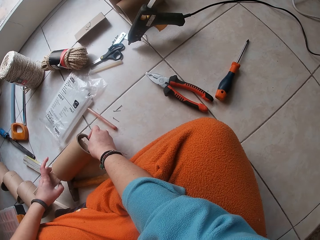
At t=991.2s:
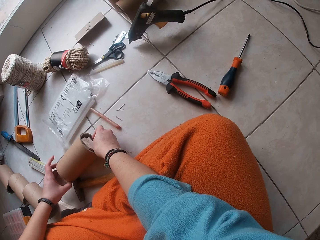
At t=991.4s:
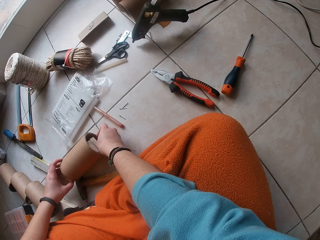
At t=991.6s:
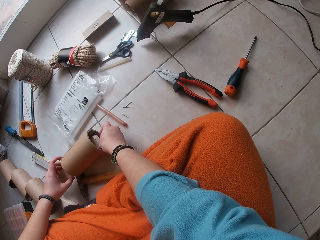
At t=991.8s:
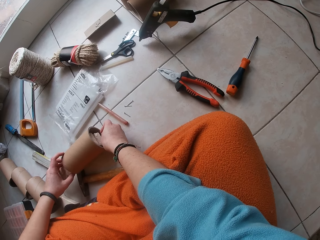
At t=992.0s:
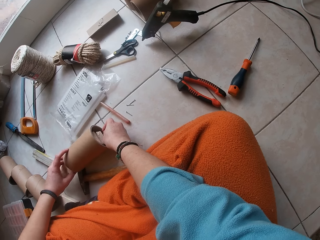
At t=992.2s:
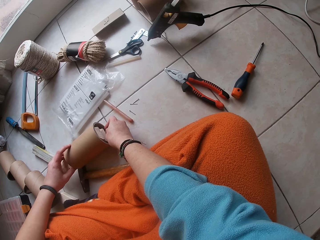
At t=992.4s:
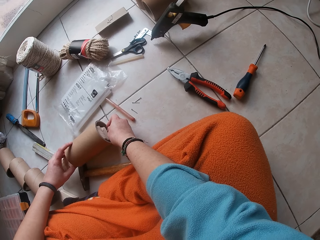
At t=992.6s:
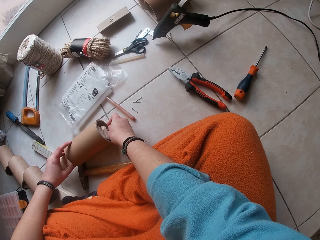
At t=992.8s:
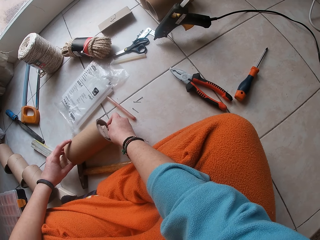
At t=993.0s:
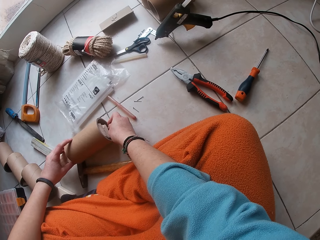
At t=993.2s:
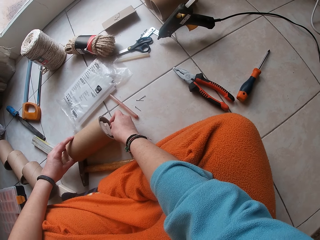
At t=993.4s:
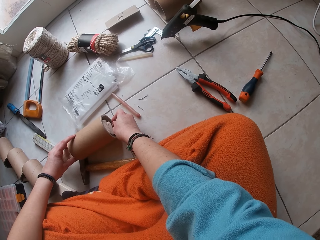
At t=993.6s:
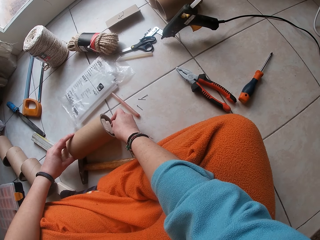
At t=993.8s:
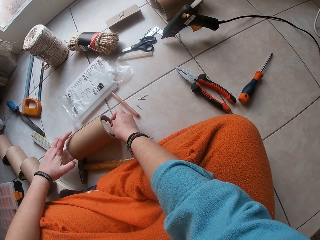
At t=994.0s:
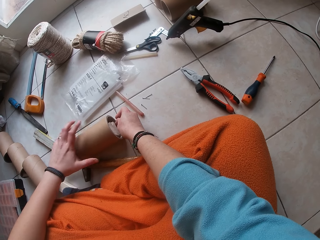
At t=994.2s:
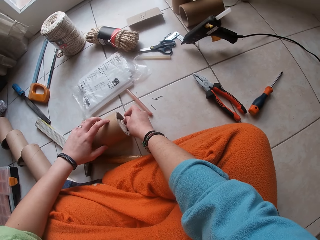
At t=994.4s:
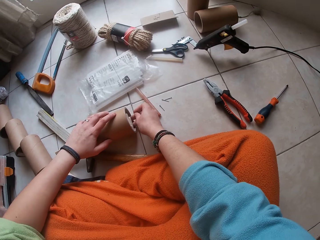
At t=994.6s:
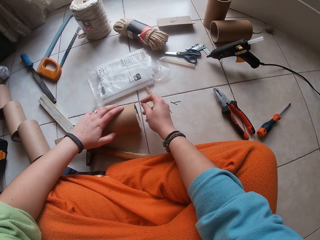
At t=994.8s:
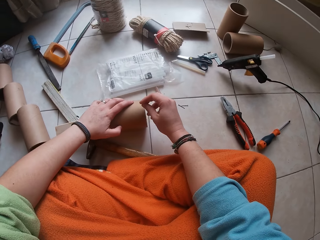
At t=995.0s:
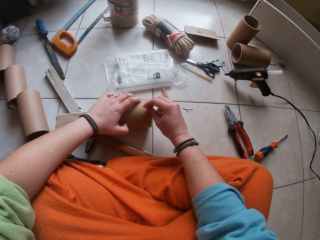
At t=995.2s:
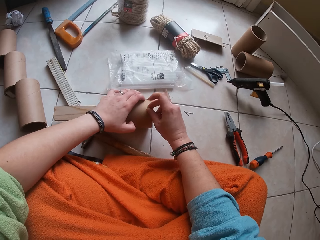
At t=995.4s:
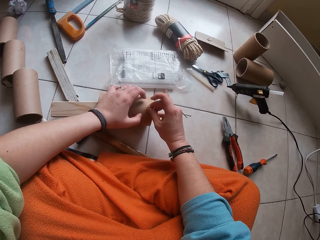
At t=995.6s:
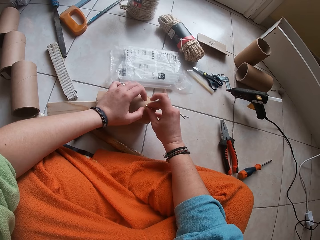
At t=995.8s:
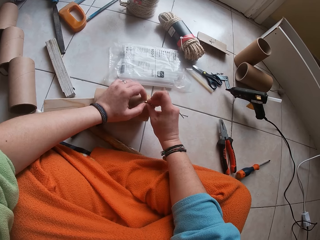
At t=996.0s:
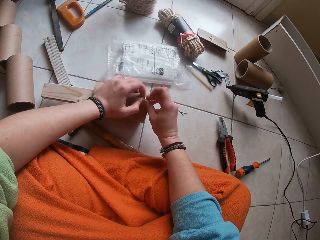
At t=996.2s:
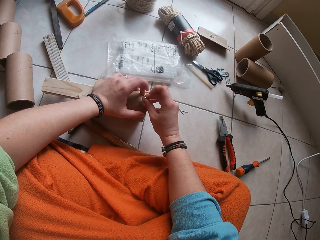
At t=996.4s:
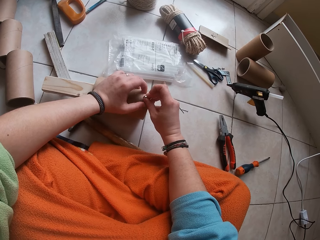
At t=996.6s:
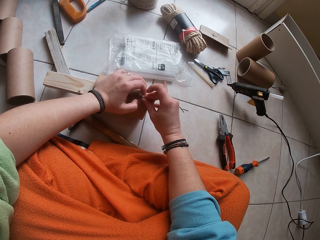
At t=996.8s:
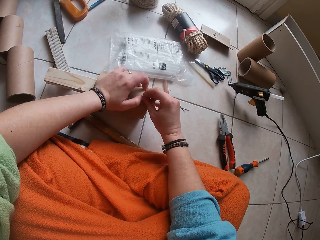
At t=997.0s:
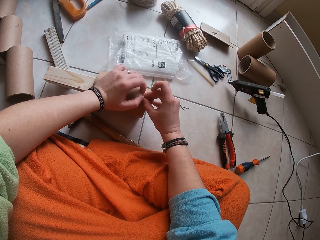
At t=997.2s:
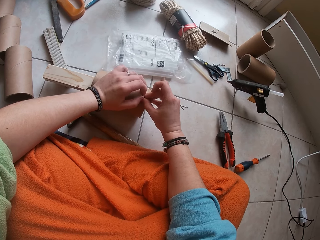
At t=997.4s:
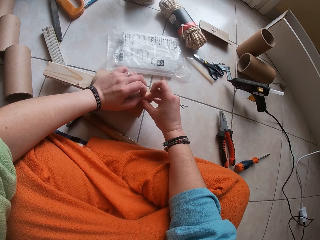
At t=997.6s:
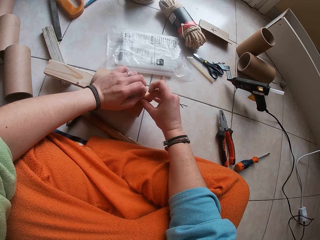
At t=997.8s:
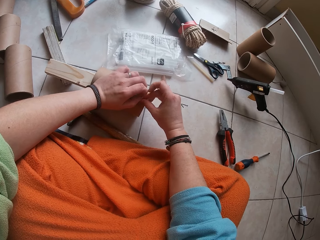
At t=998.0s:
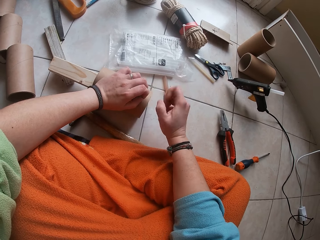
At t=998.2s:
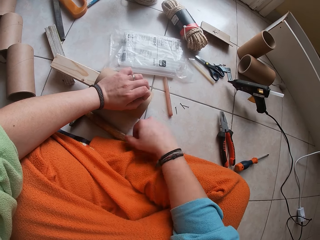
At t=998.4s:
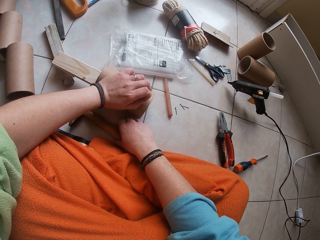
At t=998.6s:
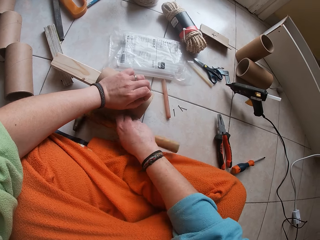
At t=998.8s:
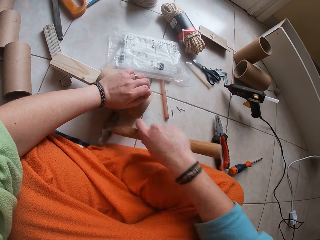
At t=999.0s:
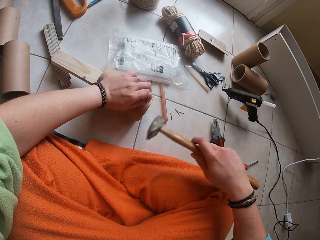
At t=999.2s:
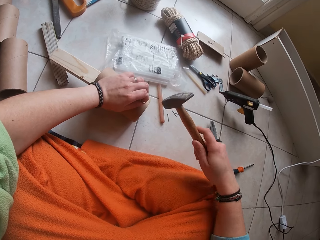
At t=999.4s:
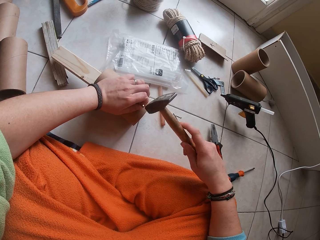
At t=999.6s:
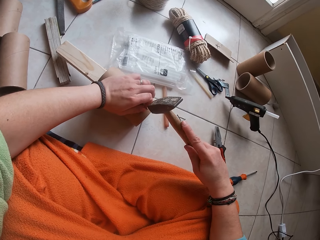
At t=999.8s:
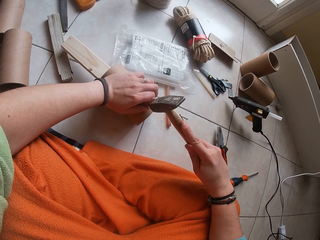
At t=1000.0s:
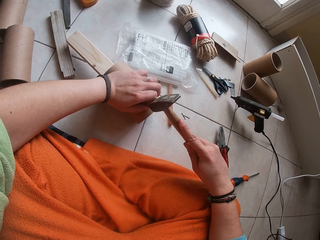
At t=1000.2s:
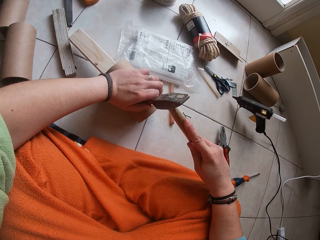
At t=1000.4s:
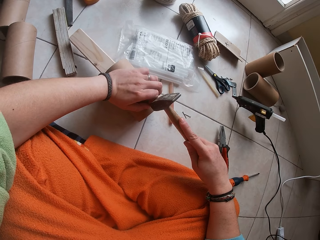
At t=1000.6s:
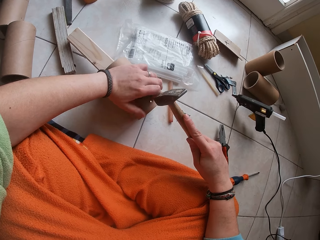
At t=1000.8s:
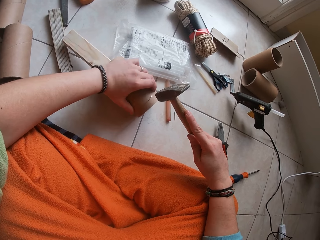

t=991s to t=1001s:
The camera wearer holds the cardboard tube with her left hand. She places the nail in her right hand on the cardboard tube. She holds the nail on the cardboard tube with her left hand. She picks up the hammer on the floor with her right hand. She hits the nail in the cardboard craft tube with the hammer in her right hand.

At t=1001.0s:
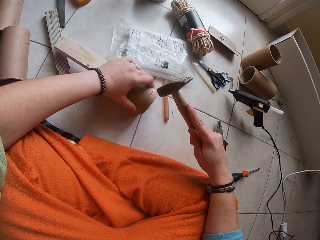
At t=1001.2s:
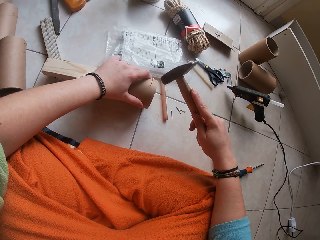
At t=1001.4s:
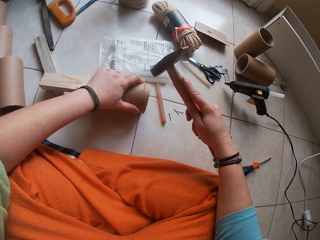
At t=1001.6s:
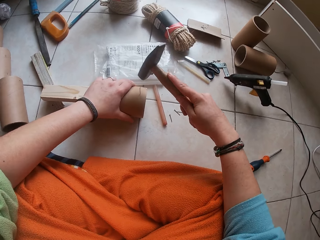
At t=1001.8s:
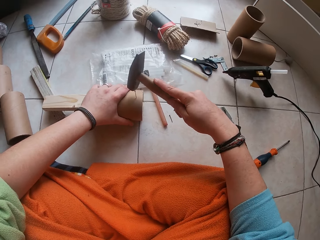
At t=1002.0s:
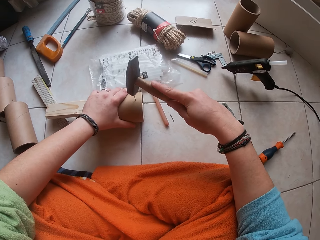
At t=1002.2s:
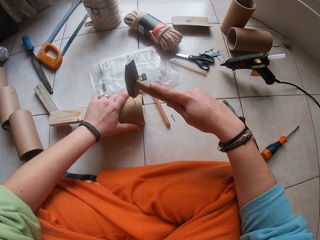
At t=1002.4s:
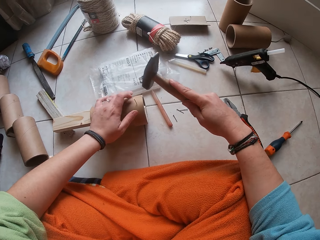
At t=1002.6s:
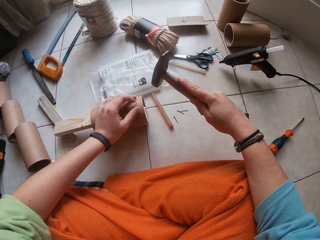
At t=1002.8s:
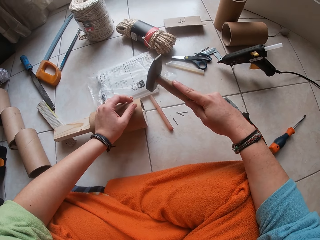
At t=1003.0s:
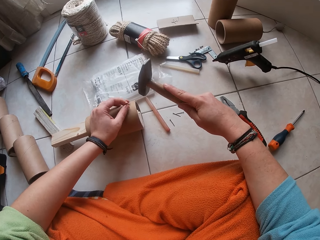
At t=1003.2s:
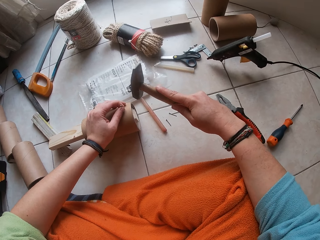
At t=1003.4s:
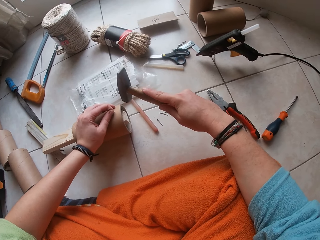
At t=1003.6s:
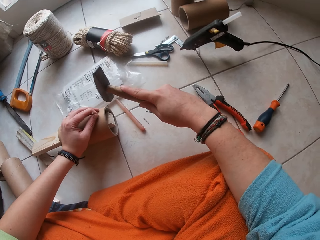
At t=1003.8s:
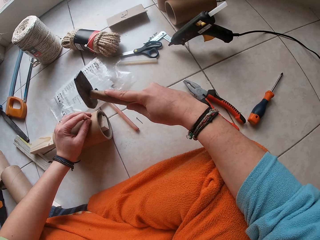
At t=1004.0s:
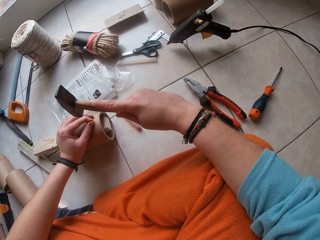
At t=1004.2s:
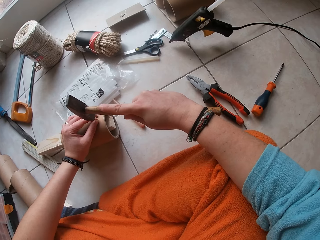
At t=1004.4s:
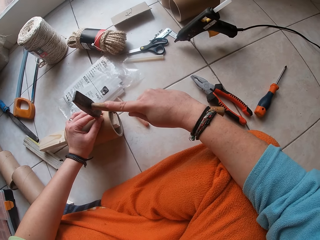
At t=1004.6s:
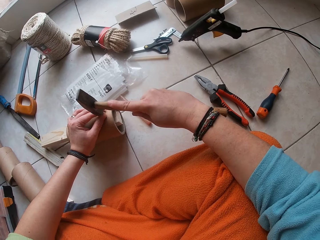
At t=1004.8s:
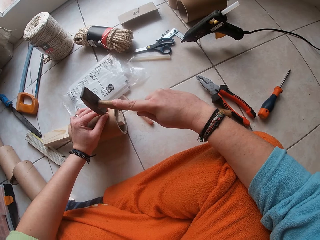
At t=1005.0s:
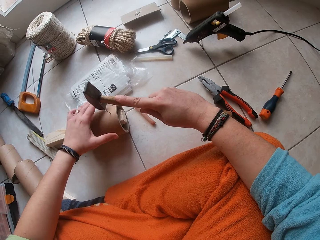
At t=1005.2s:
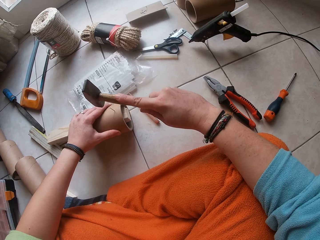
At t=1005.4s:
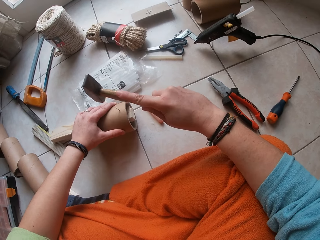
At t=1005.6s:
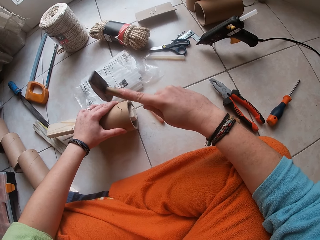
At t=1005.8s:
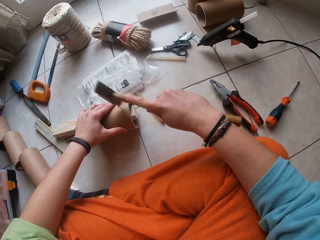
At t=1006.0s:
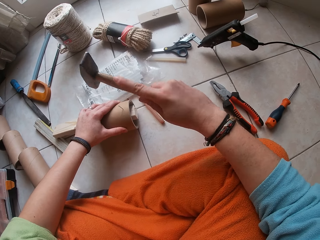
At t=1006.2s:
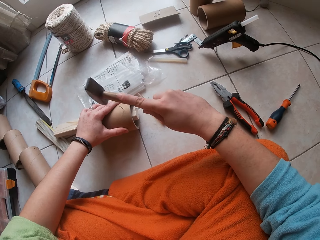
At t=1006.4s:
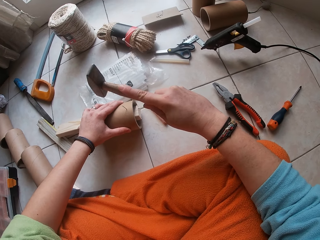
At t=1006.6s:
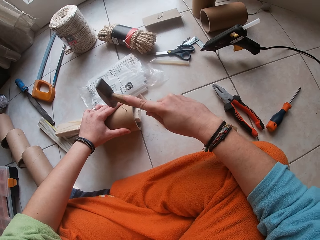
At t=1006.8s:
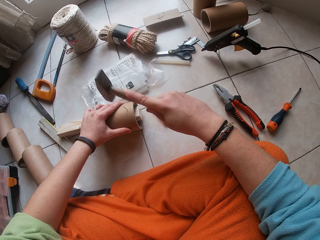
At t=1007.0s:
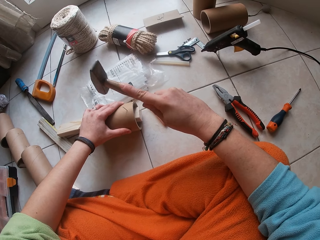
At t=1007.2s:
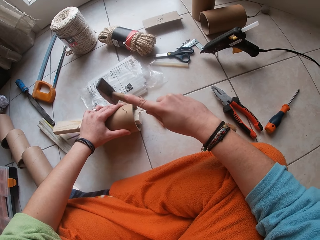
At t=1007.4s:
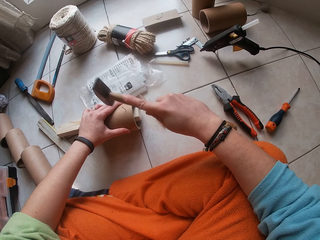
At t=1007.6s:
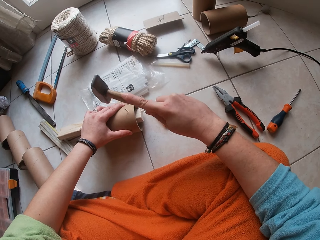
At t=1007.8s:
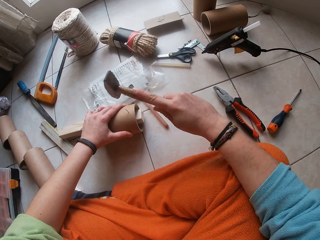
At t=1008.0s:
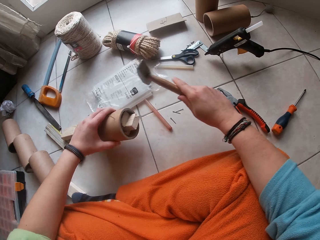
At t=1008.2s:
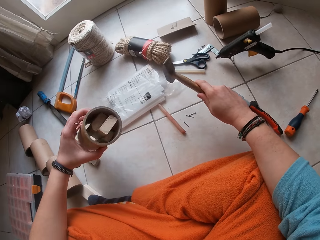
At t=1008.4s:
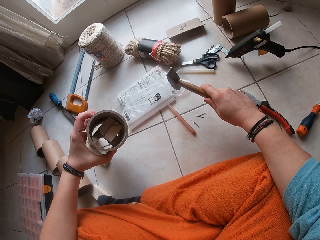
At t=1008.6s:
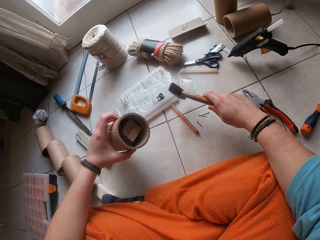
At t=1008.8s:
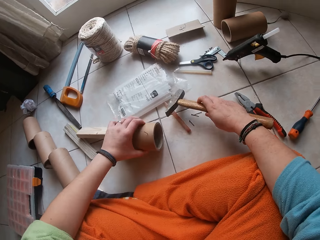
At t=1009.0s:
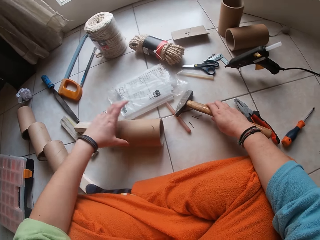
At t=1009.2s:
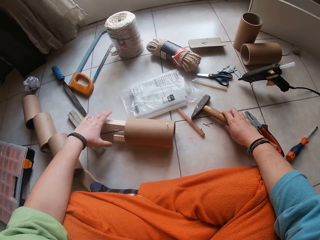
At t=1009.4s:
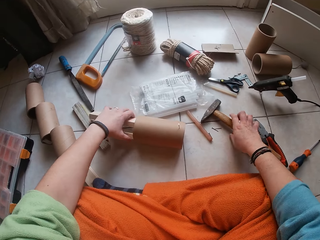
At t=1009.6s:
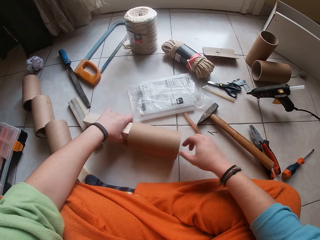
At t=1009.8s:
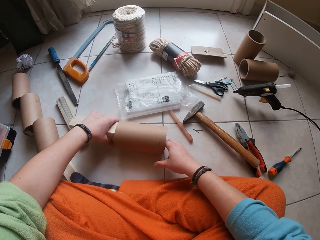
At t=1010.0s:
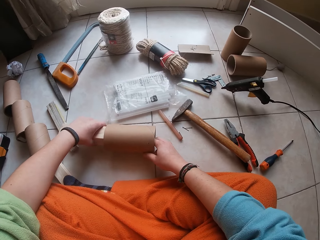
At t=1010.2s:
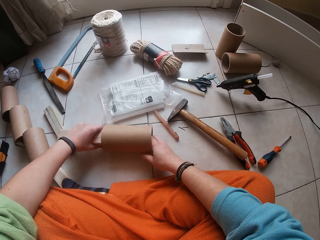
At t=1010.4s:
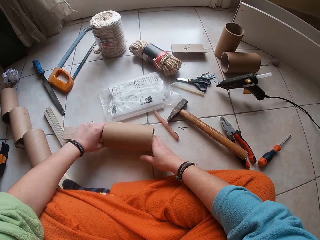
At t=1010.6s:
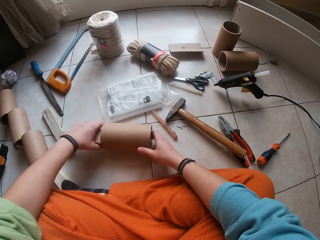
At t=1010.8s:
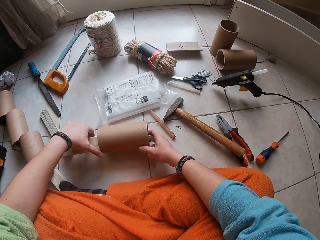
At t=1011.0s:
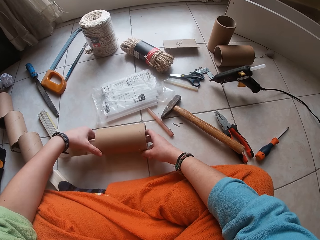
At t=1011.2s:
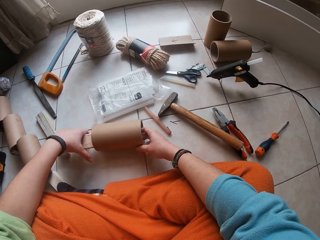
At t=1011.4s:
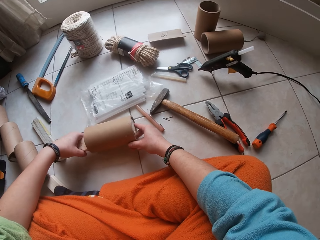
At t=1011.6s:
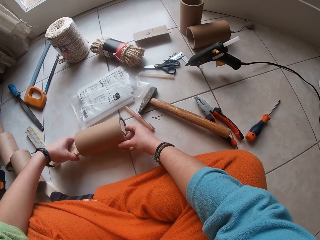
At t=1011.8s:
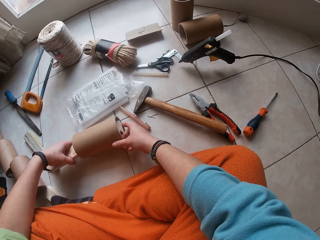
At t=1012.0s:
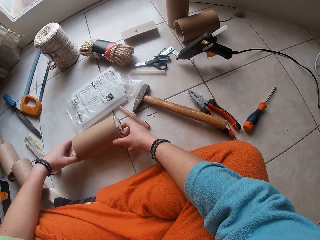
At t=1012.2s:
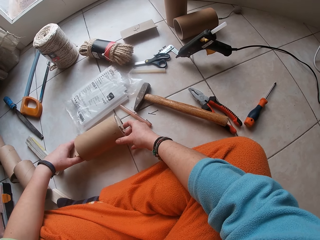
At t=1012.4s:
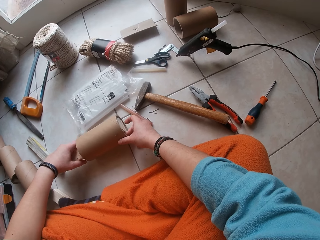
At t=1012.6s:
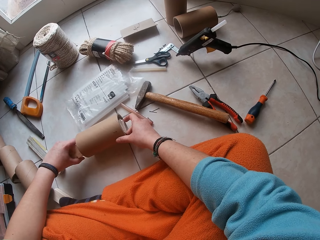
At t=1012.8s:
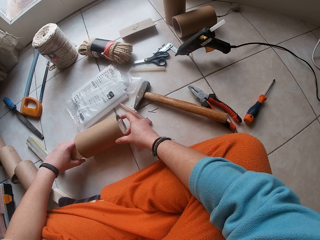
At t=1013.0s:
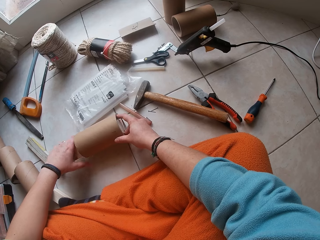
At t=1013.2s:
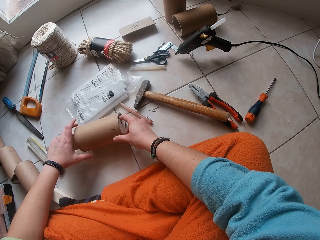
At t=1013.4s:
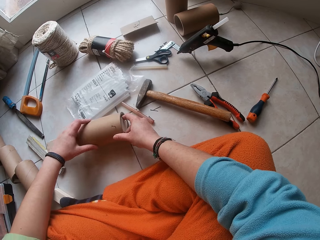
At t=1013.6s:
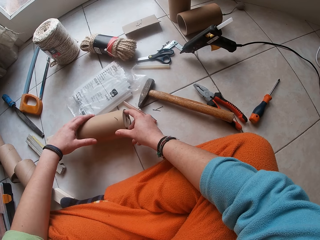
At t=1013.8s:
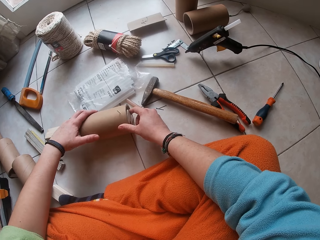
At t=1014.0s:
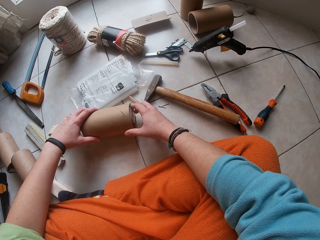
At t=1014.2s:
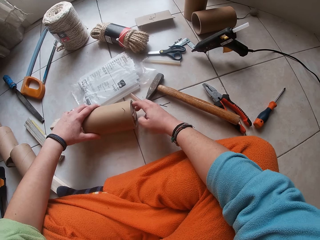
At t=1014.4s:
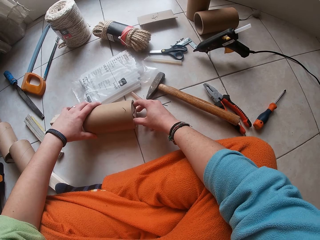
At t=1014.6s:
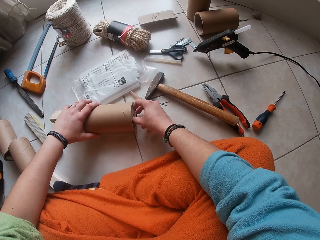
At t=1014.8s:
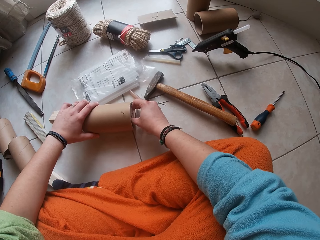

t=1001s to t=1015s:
The camera wearer shifts the cardboard tube with her left hand. She hits the nail in the cardboard craft tube with the hammer in her right hand. She holds the nail in the cardboard tube with her left hand. She hits the nail in the cardboard craft tube with the hammer in her right hand. She holds the cardboard tube with her left hand. She lifts the cardboard tube in her left hand. She drops the cardboard tube in her left hand on the floor. She drops the hammer in her right hand on the floor. She adjusts the cardboard tube with the plank in both hands. She touches the cylindrical box. She moves the wood.
